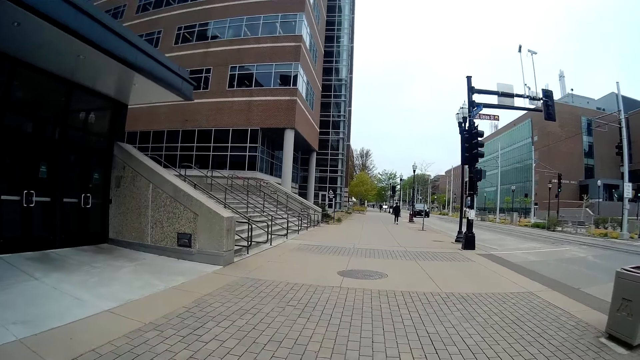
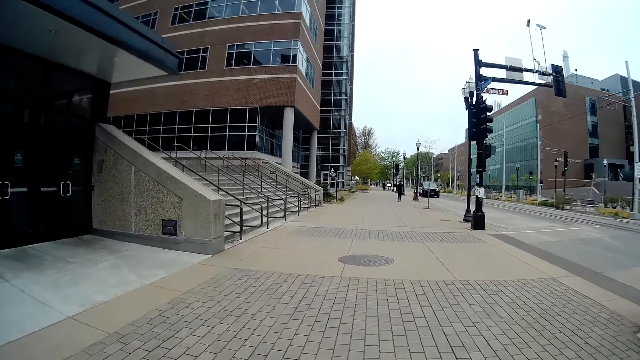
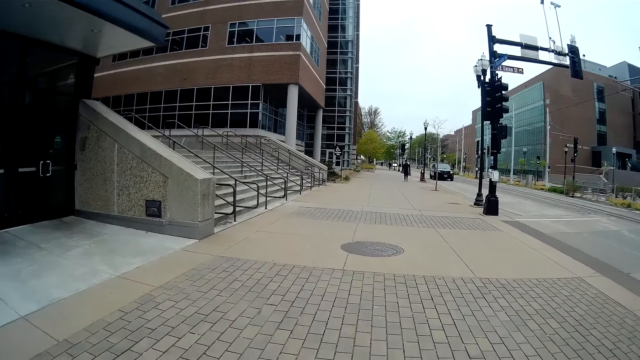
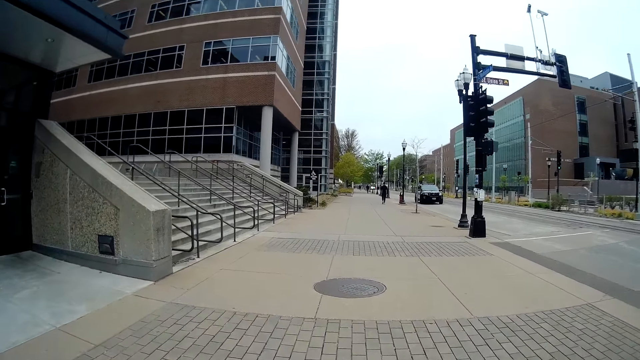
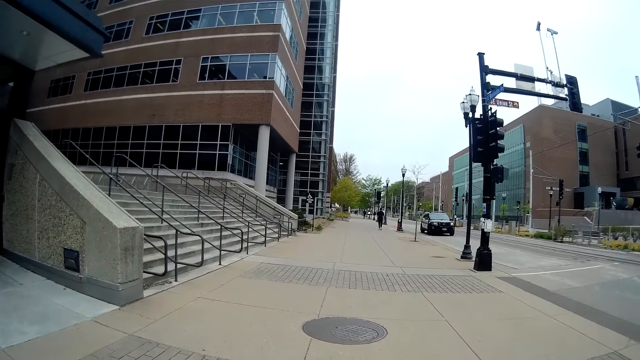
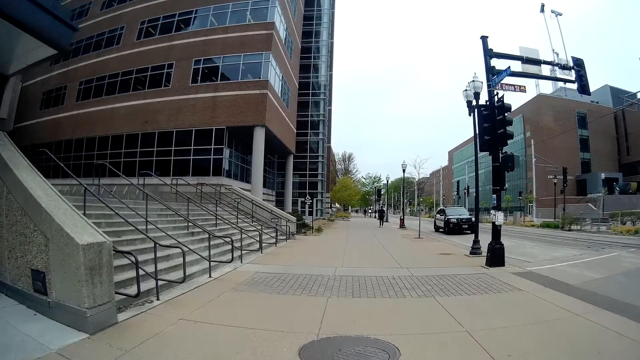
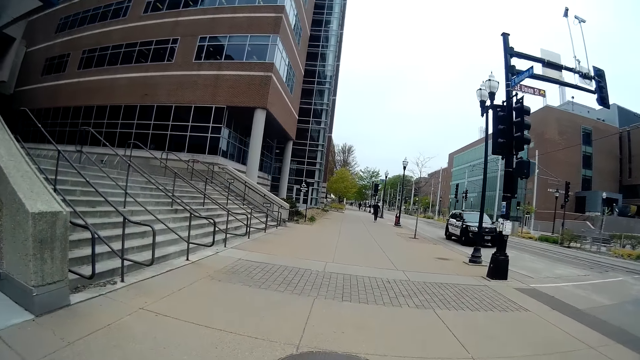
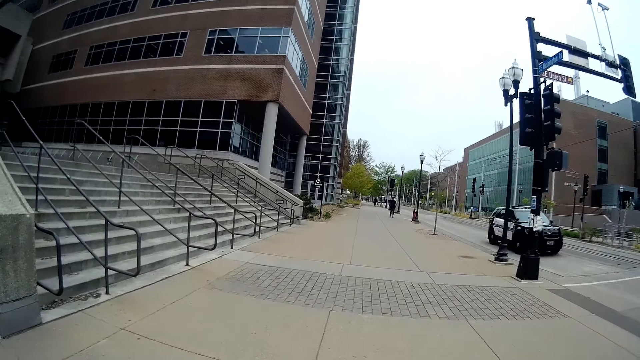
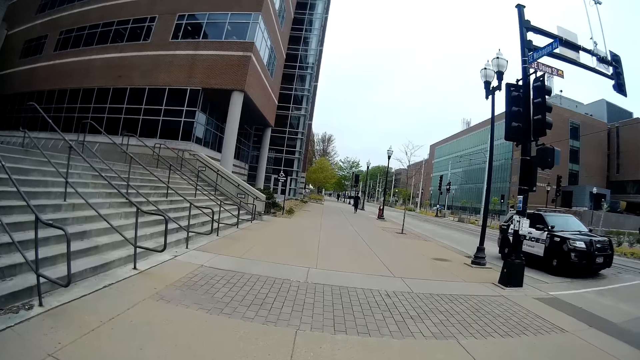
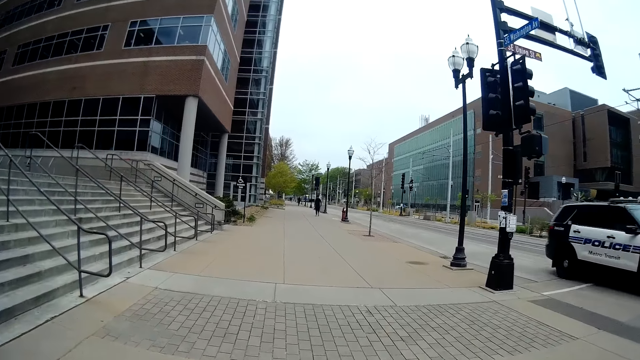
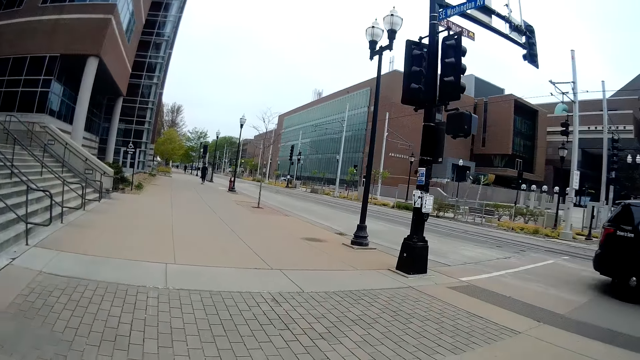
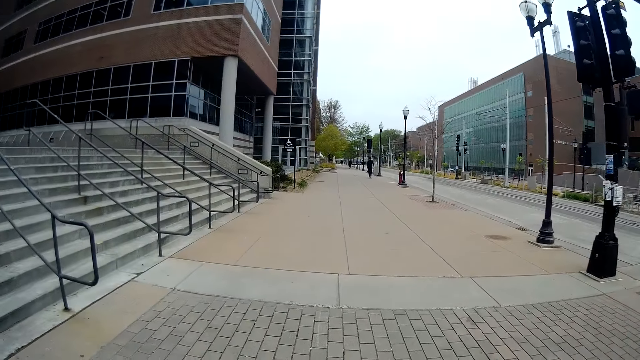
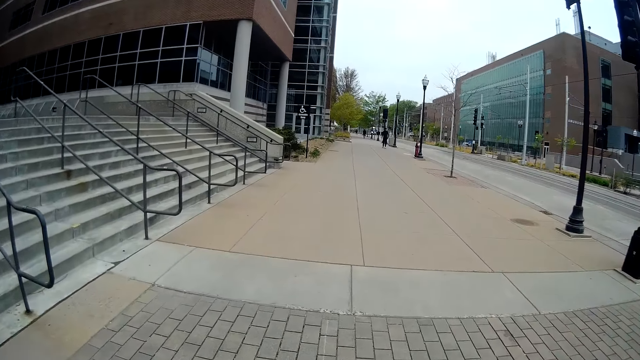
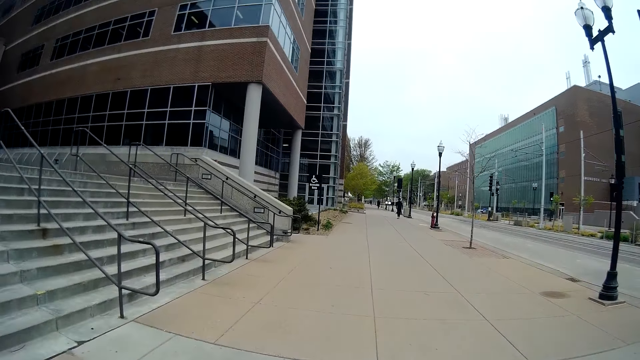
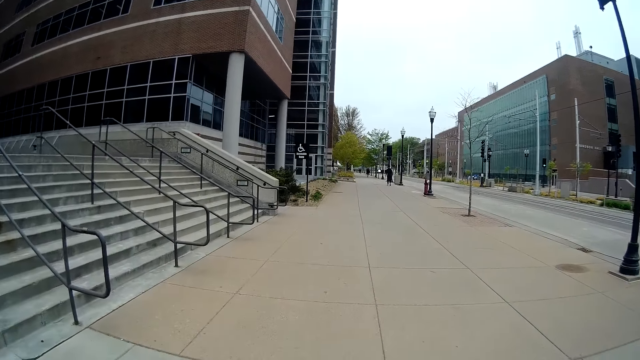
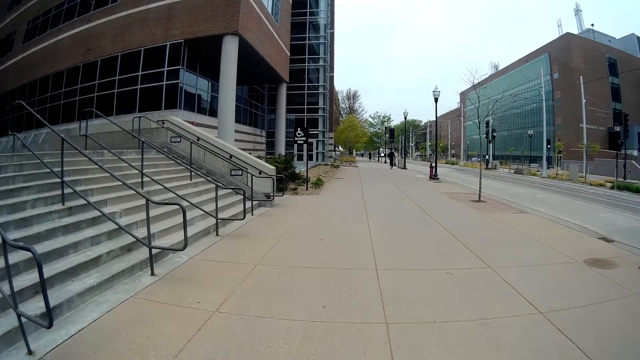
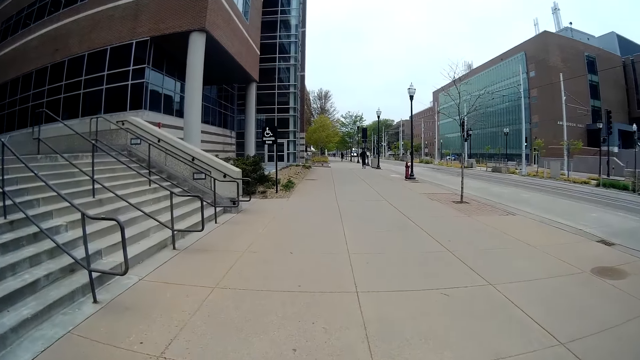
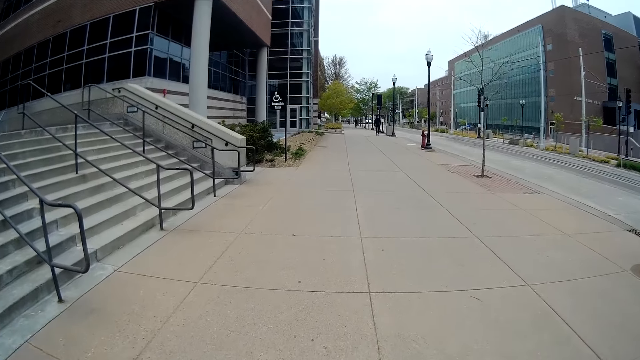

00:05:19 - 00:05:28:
A patrol SUV car moves past the camera wearer on the road. A lady talks to the camera wearer. The camera wearer talks to the lady. They walk around.

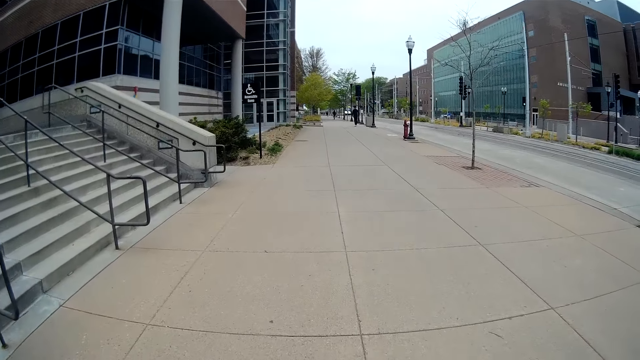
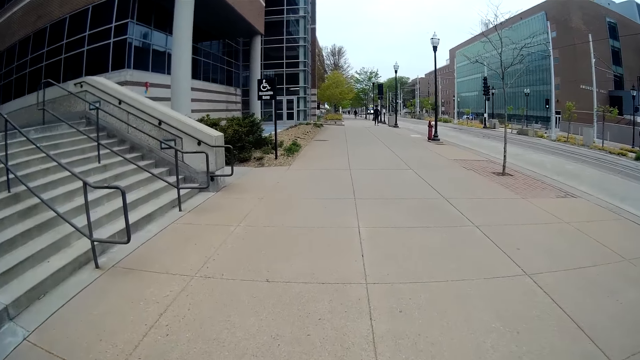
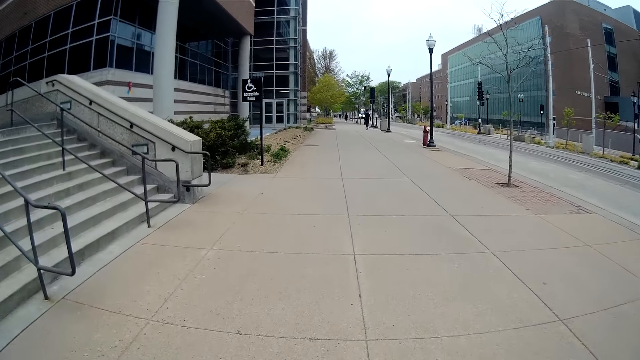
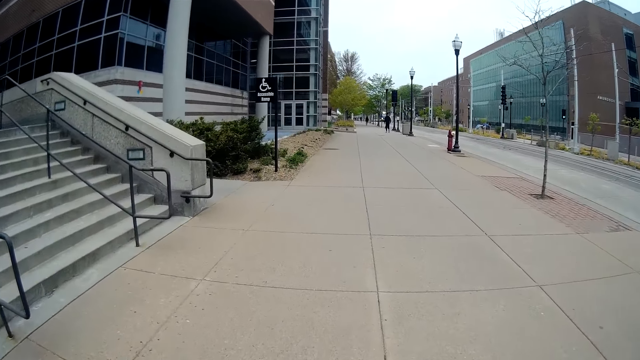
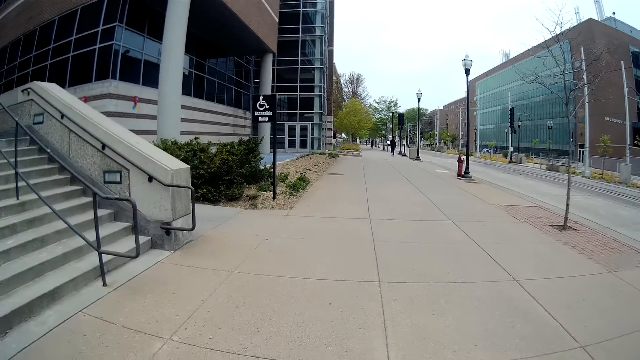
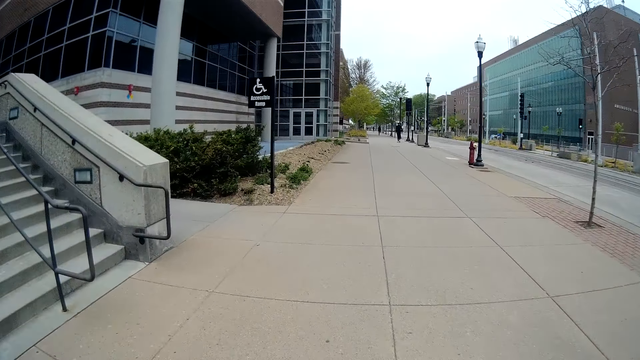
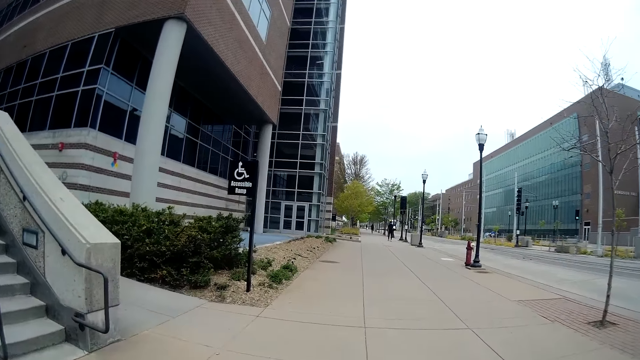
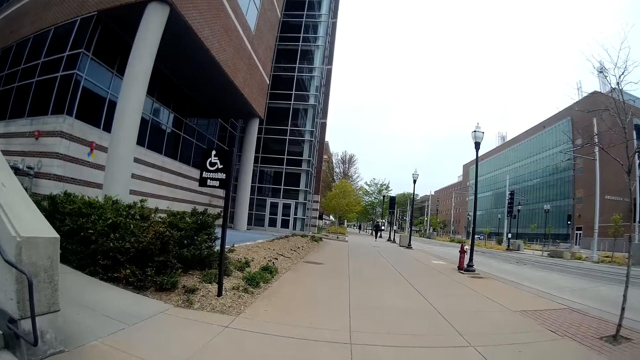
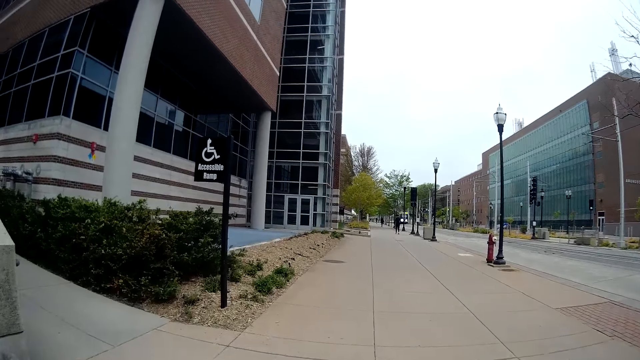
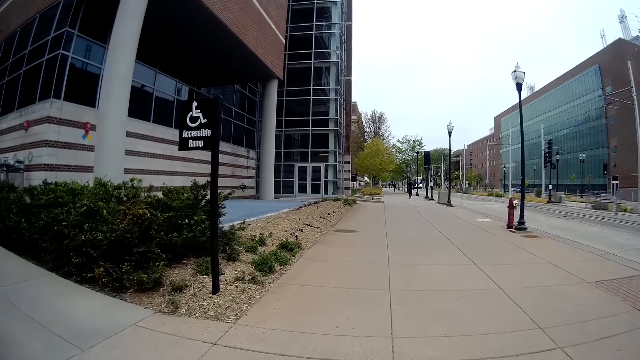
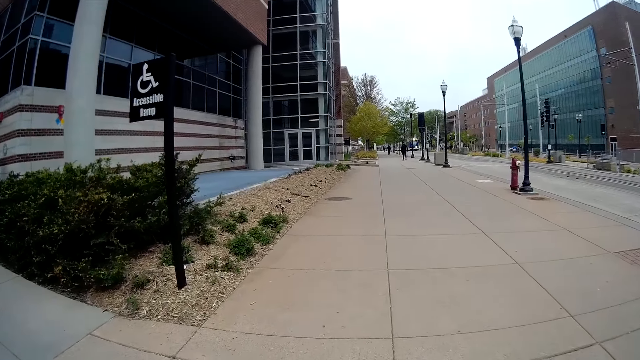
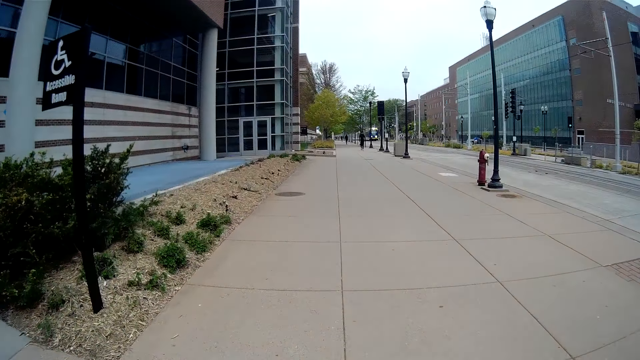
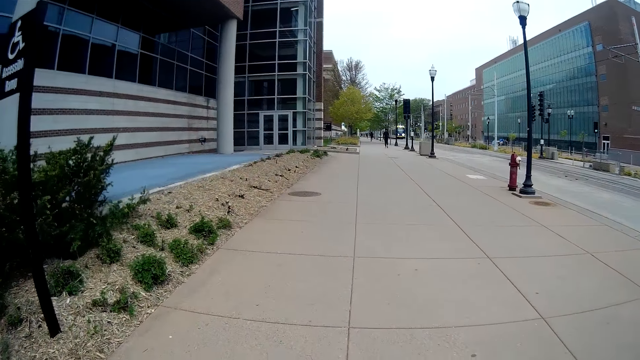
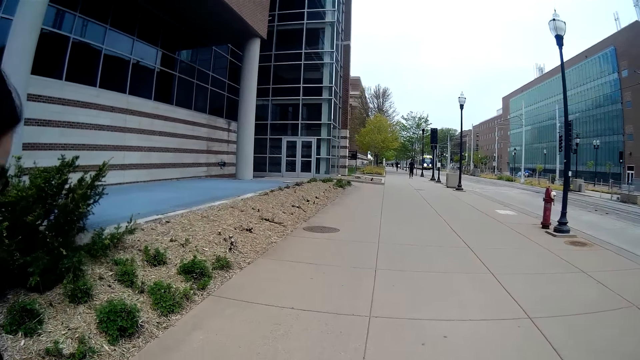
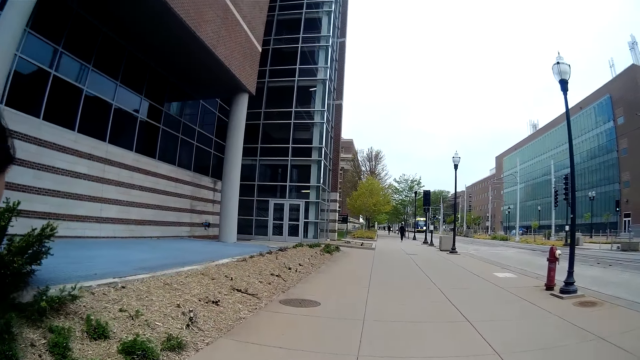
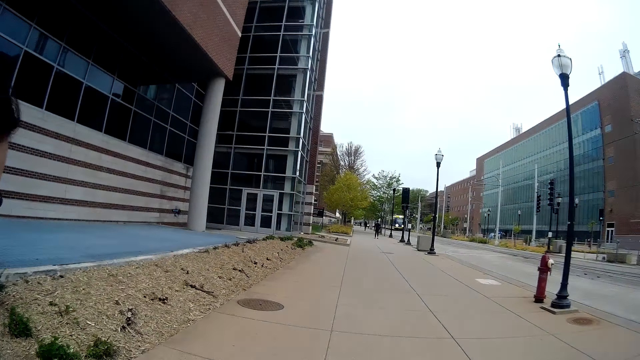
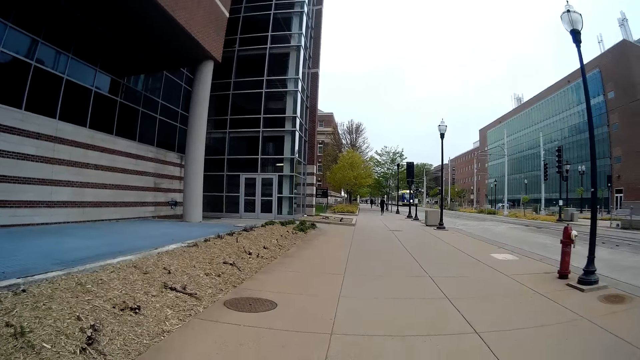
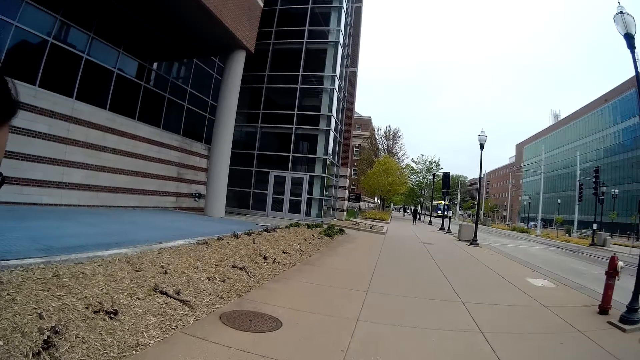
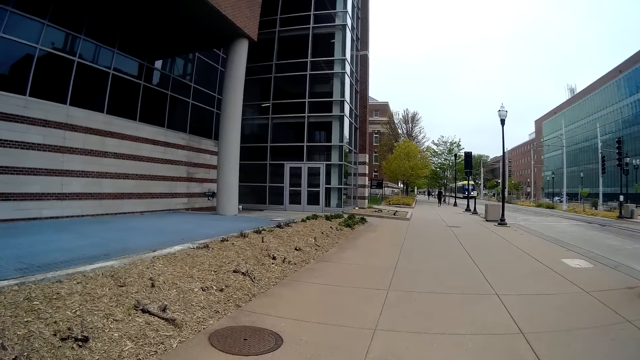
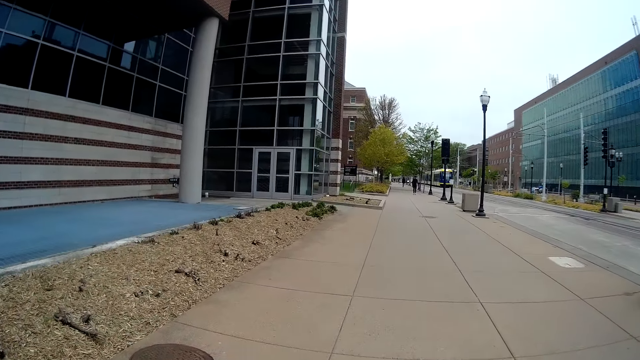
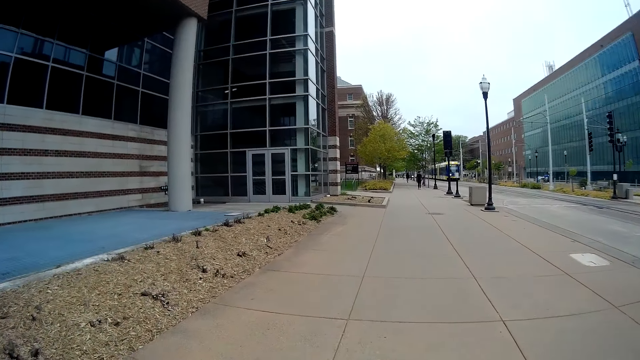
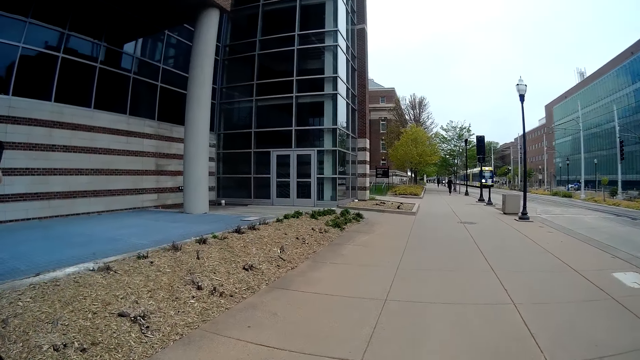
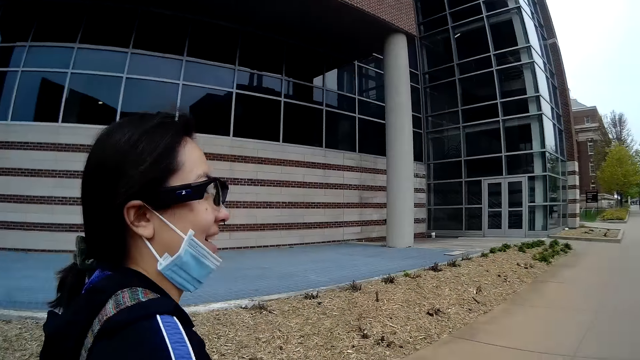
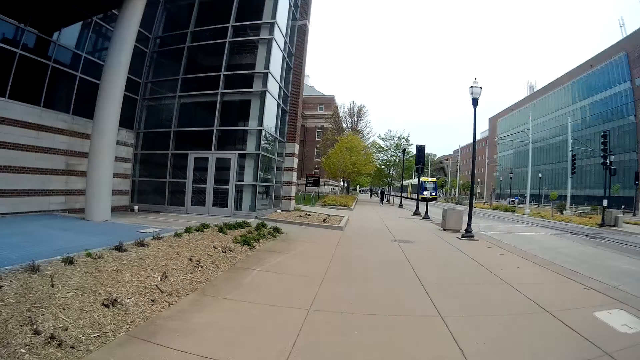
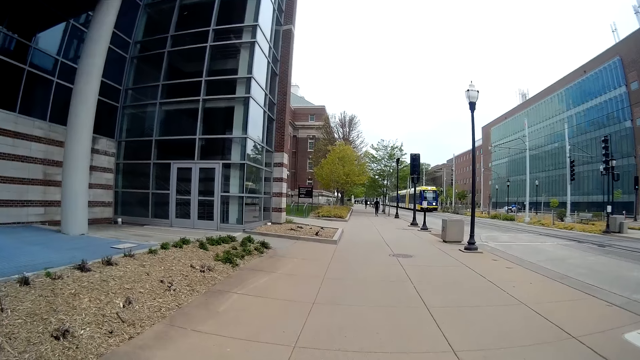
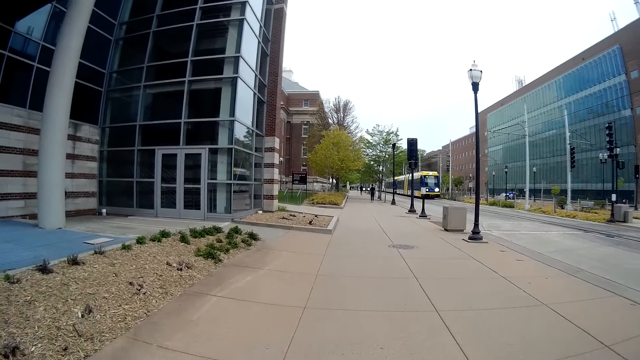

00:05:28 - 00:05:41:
The lady walks around. The camera wearer converses with the lady. The lady talks to the camera wearer. The lady walks around. A tram moves past the camera wearer on the road. The lady talks to the camera wearer.
